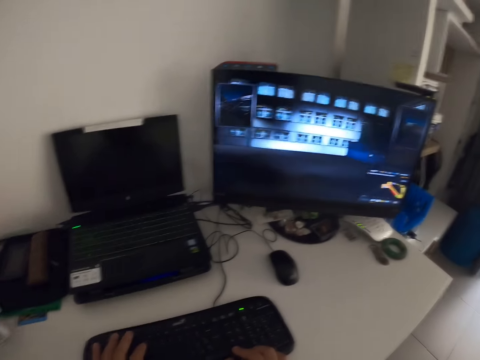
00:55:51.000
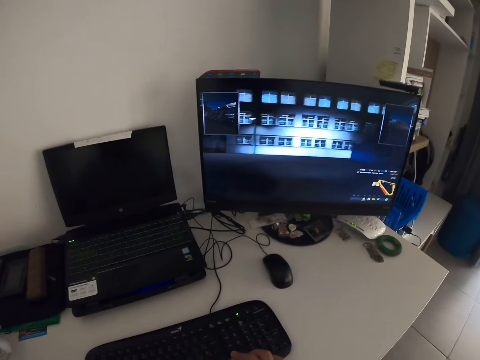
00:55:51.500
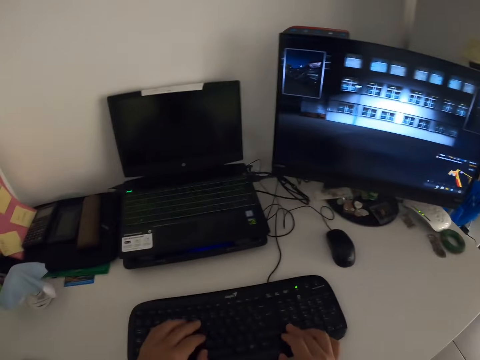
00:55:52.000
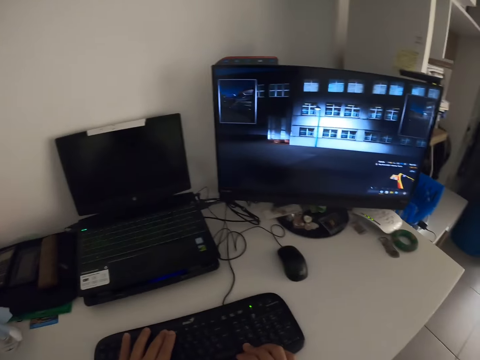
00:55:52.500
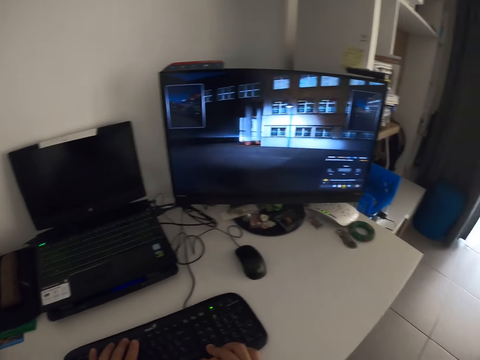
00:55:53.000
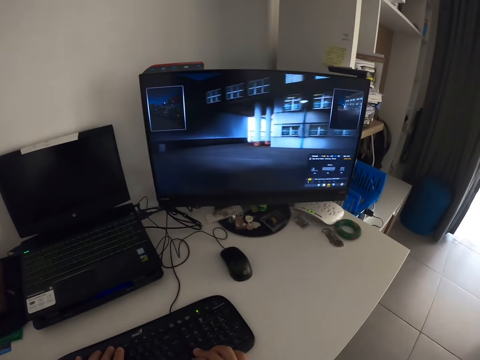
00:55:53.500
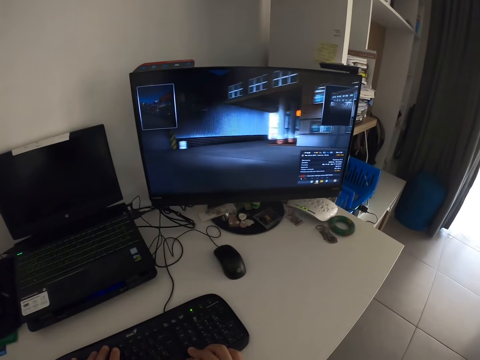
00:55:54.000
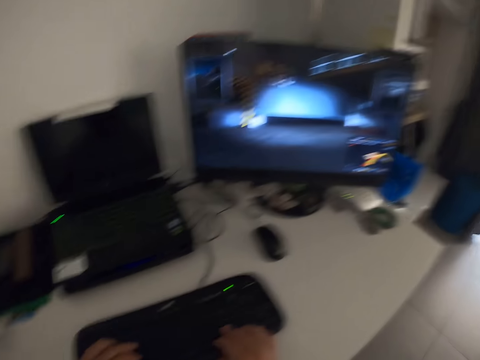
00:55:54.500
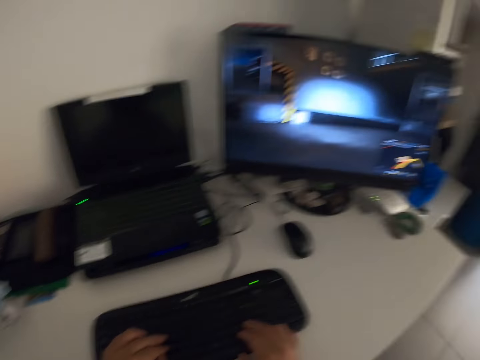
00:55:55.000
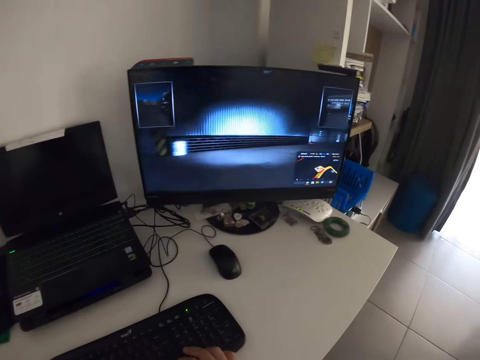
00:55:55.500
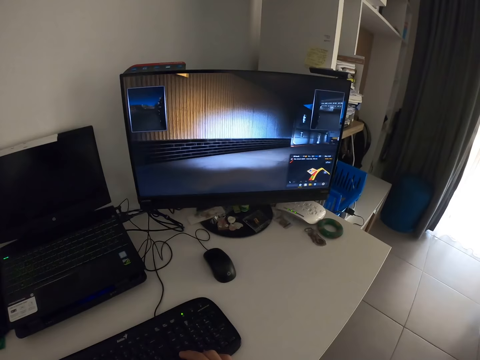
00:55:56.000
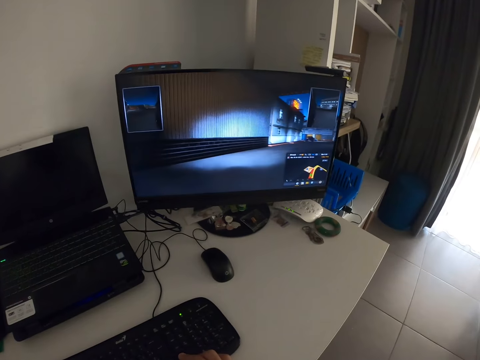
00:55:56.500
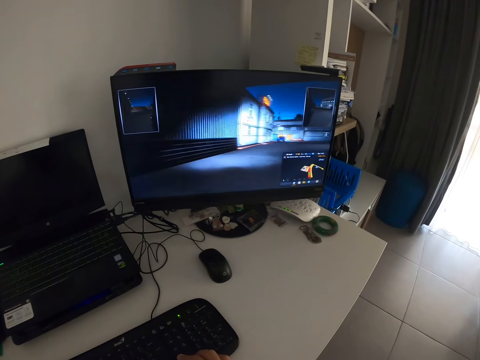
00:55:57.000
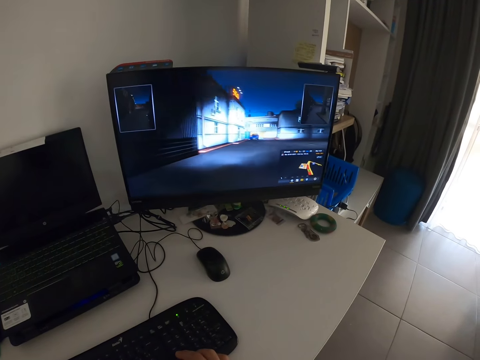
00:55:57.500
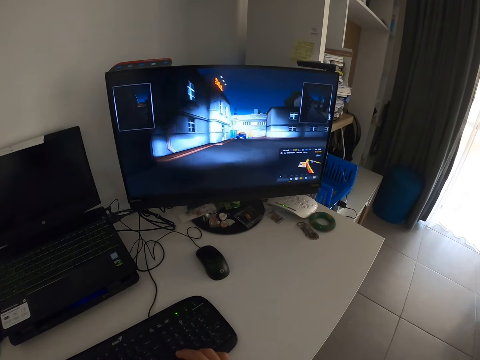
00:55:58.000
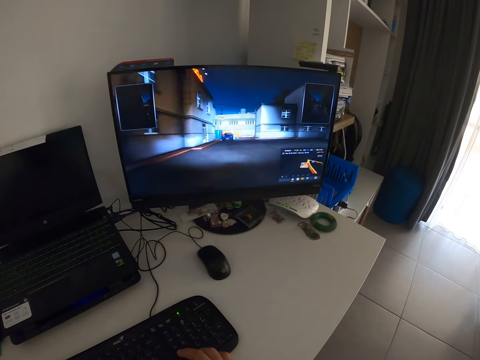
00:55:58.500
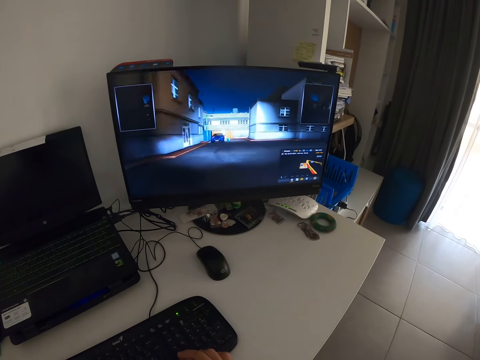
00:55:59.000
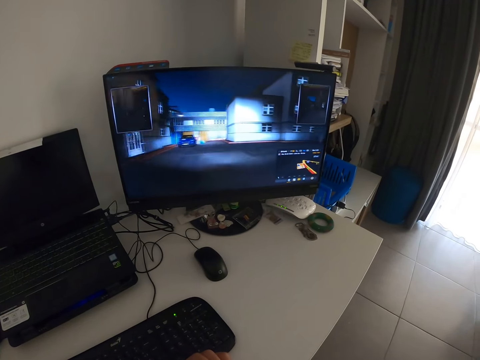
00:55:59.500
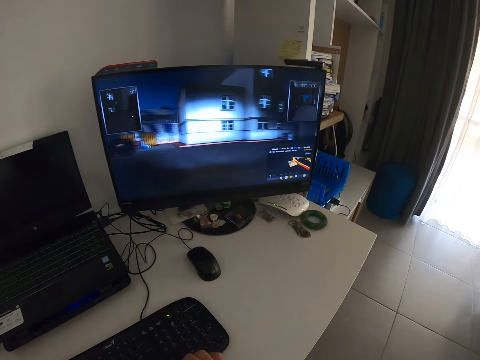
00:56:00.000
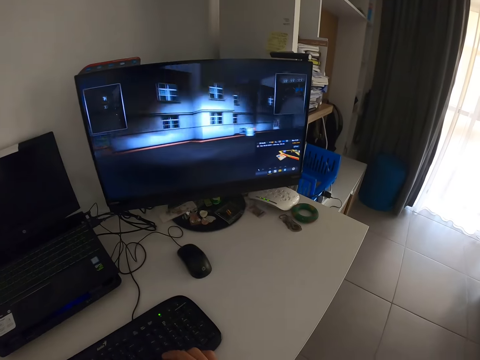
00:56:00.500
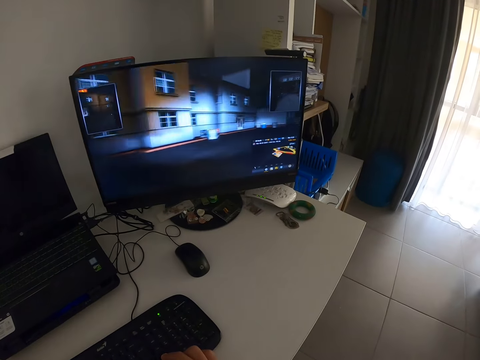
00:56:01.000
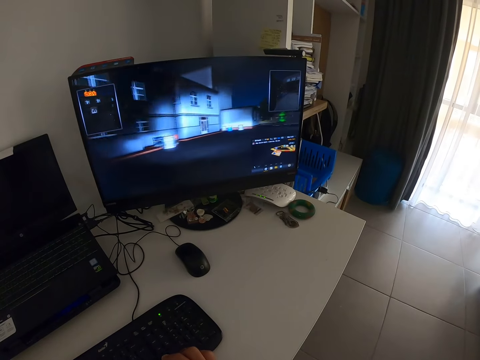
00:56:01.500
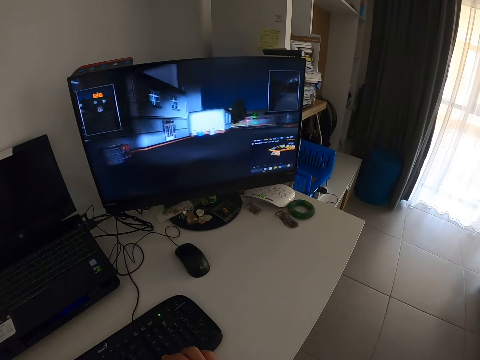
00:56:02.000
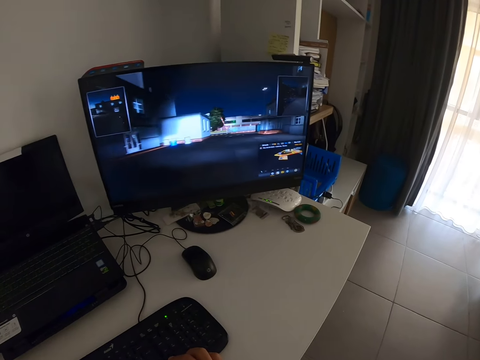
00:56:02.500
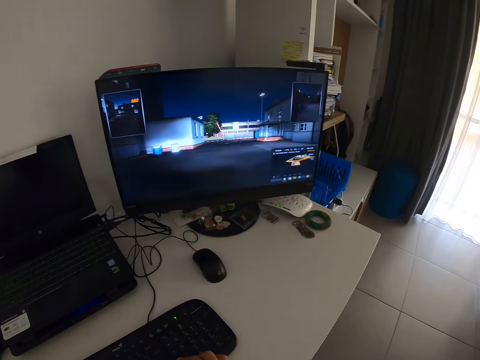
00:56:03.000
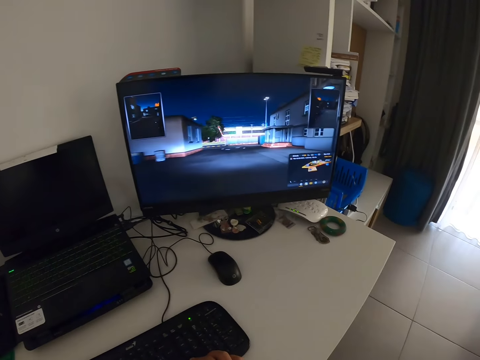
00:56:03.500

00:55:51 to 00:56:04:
The camera wearer presses the computer keyboard. They play computer games.

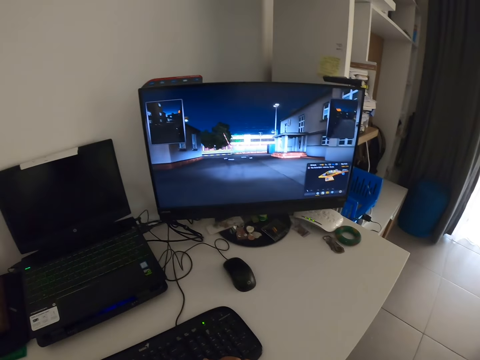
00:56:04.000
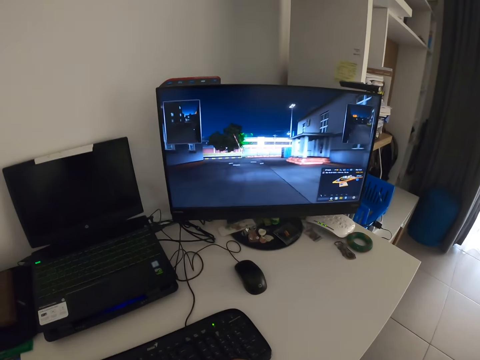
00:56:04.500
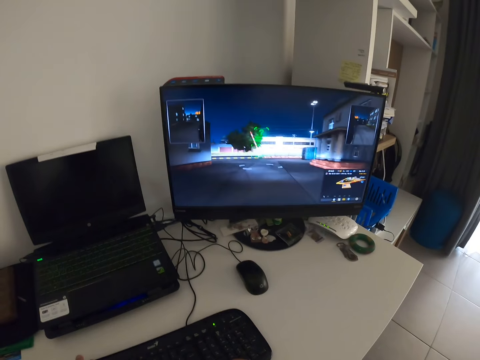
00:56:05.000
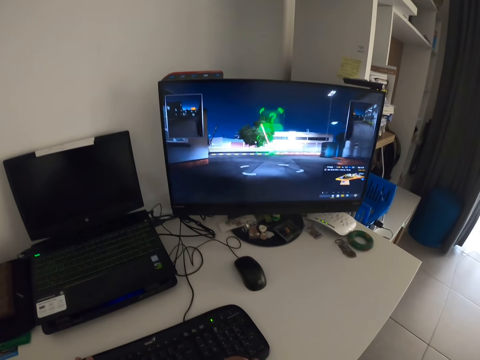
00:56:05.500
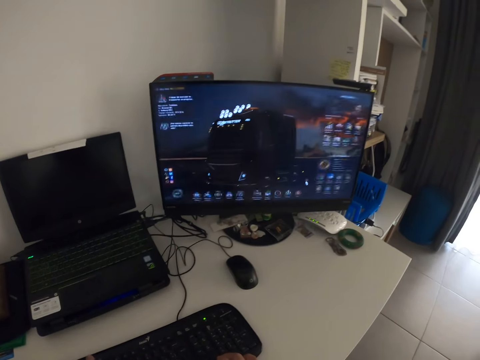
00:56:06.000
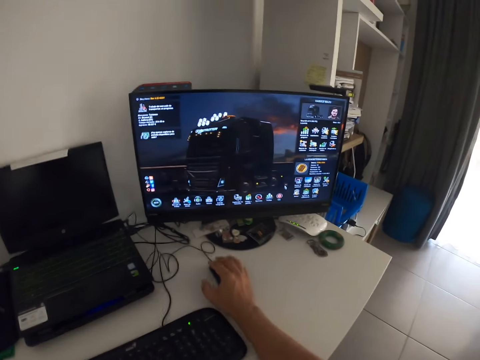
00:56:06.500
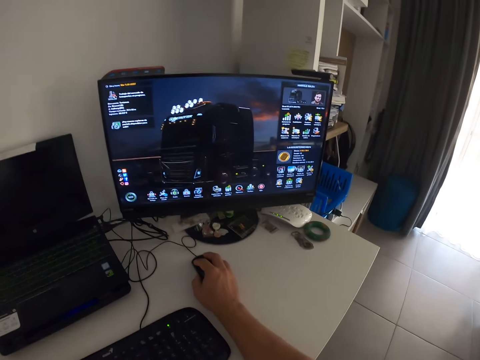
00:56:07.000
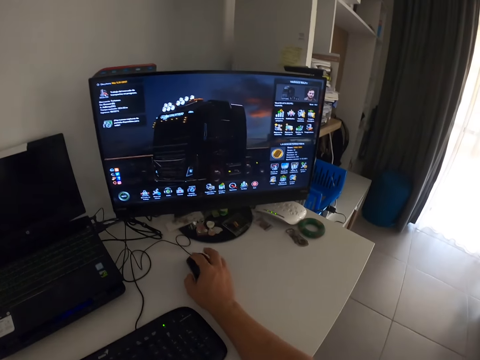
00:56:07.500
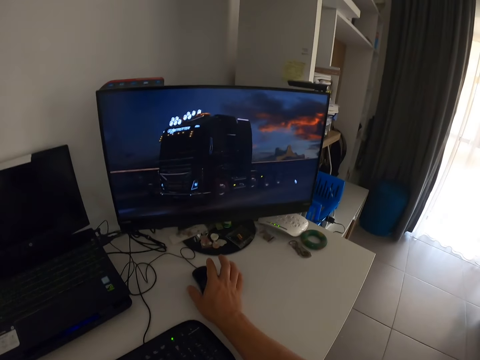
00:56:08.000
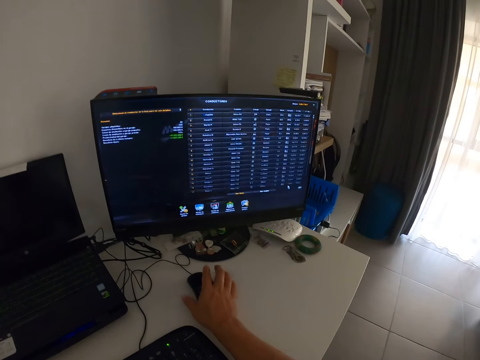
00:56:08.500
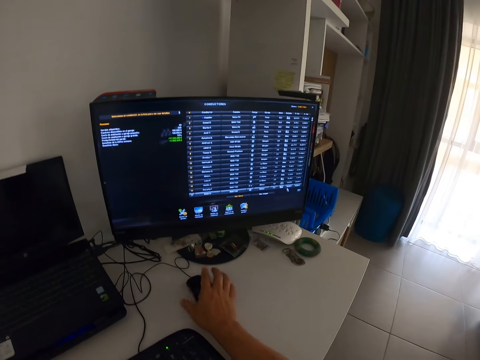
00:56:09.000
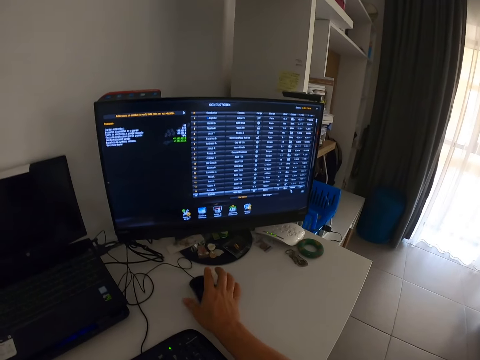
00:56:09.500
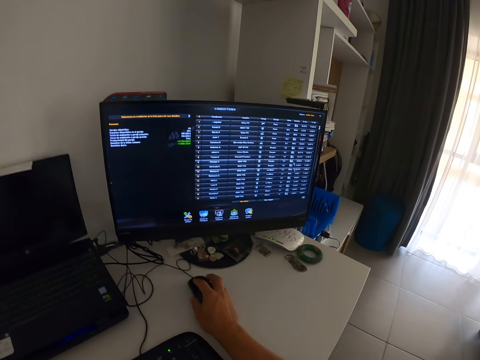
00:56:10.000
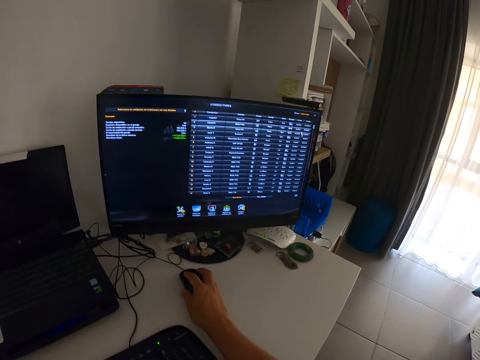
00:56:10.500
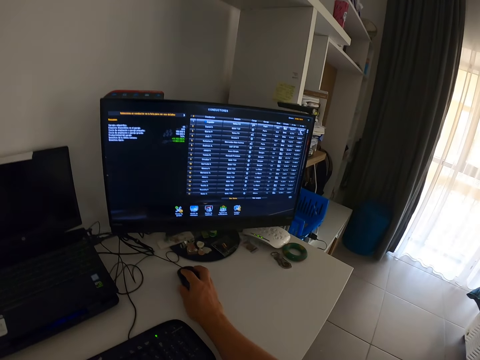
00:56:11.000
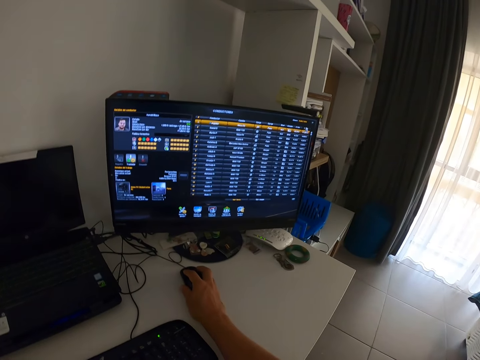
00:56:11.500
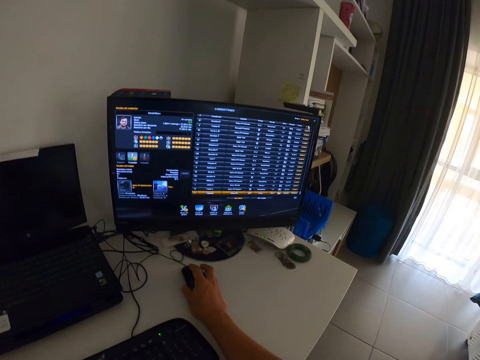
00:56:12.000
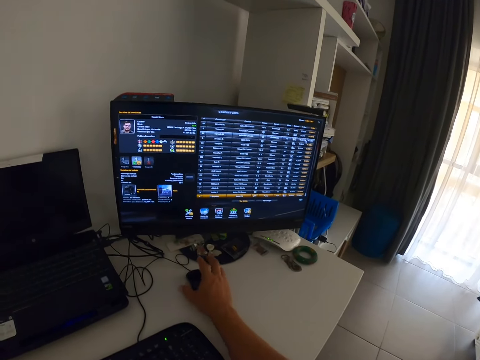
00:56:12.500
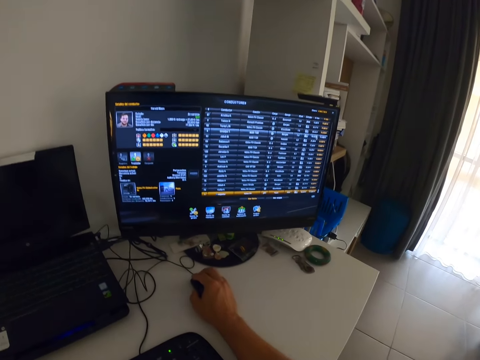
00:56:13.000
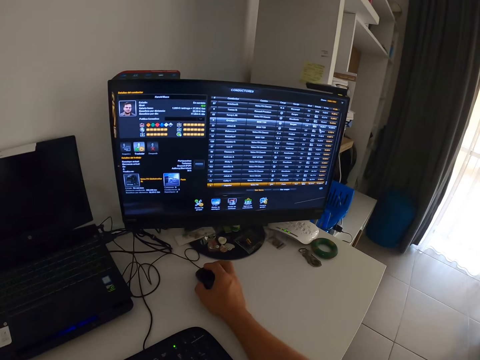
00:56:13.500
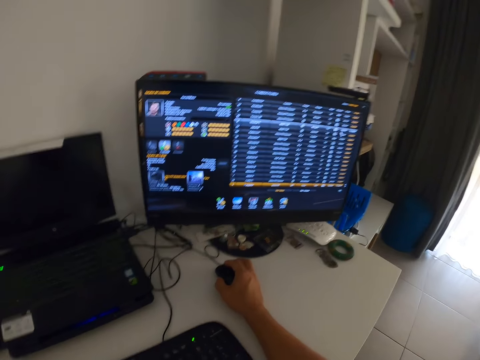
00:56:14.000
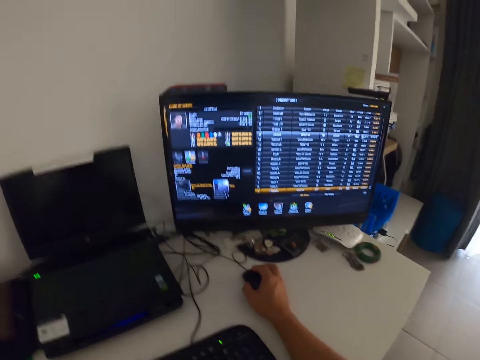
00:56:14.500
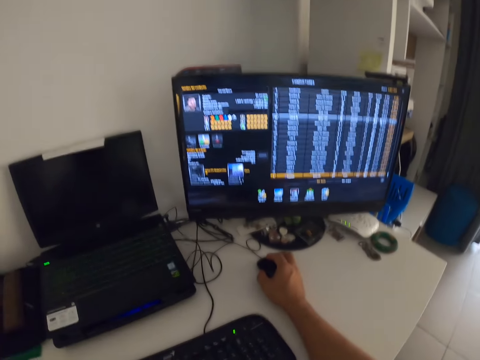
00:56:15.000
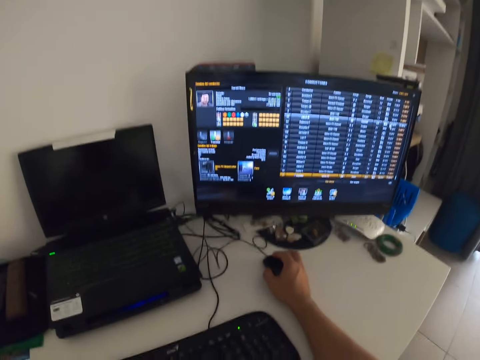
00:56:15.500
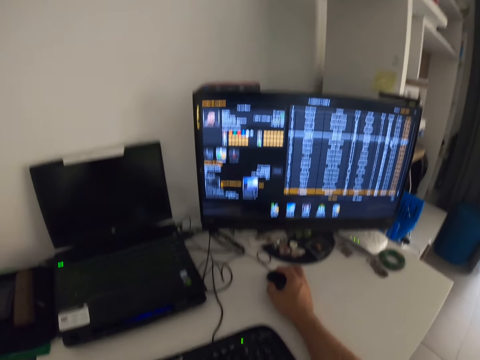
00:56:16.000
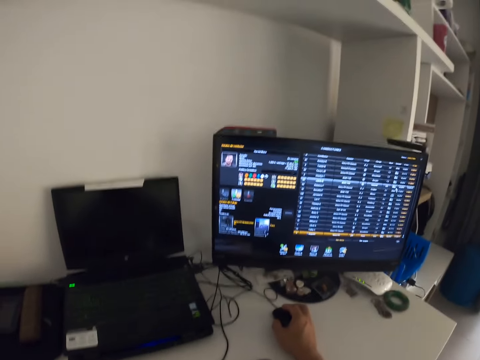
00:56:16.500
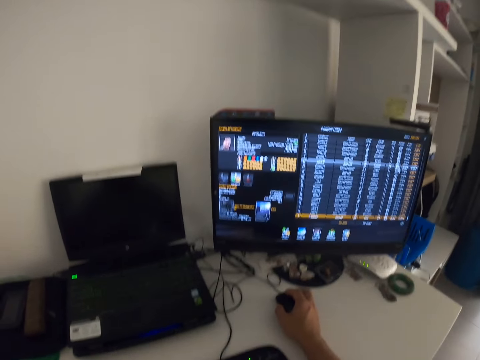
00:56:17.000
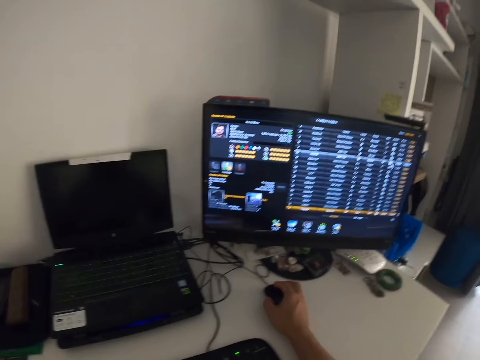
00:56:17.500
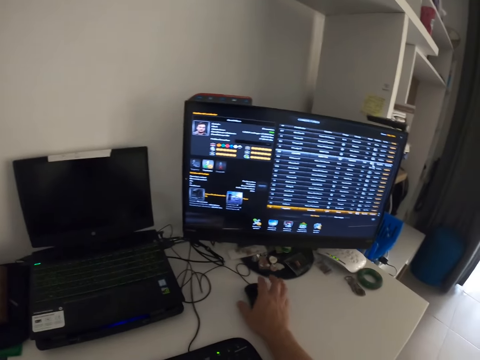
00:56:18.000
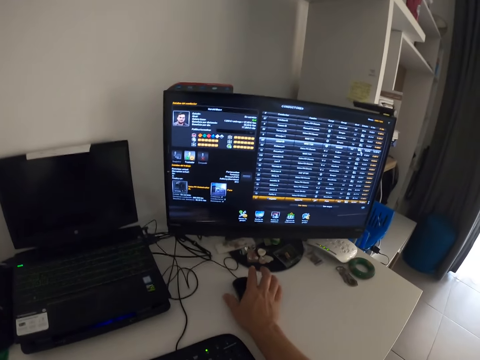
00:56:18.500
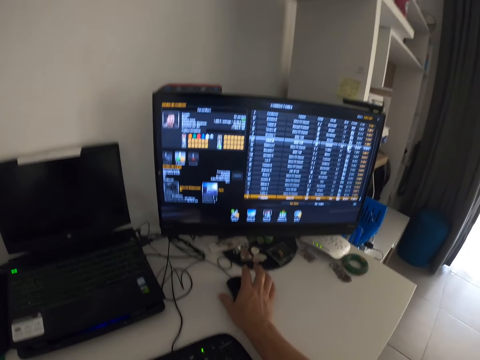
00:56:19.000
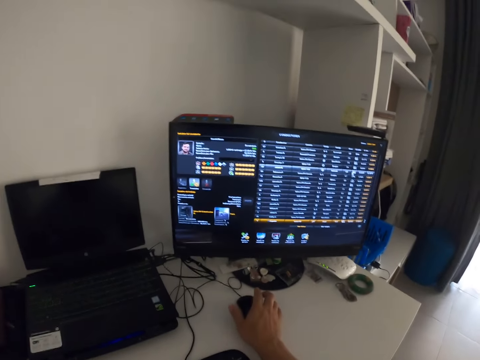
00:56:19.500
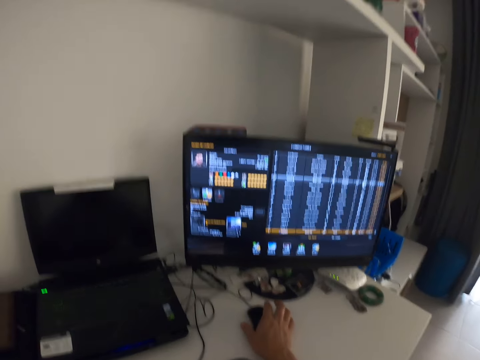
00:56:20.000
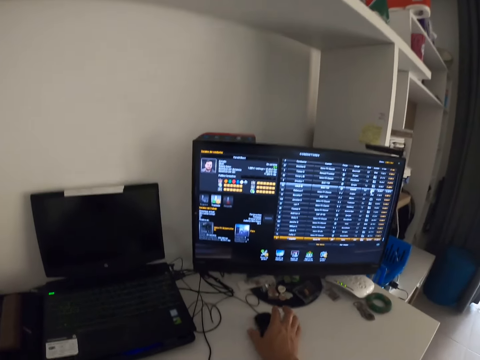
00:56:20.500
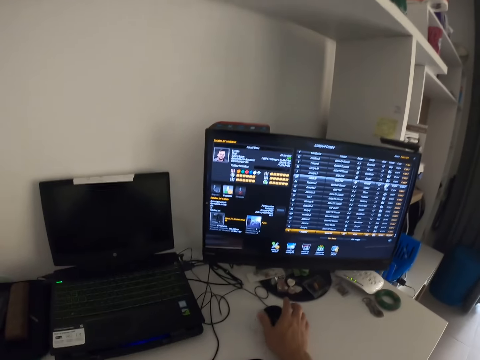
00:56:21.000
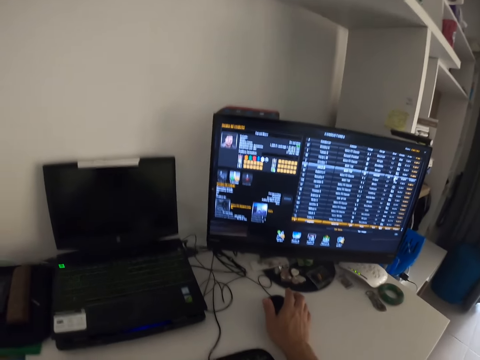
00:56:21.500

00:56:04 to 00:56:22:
The camera wearer touches the computer mouse. They scroll with the mouse.
